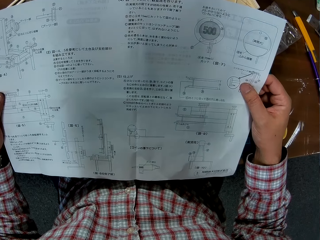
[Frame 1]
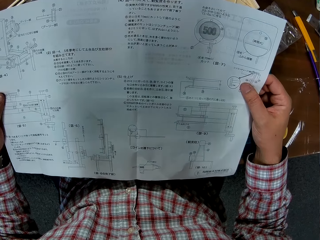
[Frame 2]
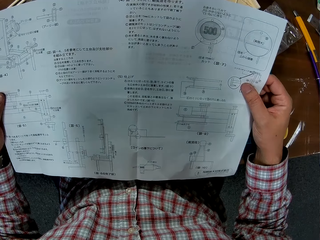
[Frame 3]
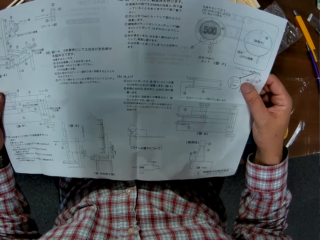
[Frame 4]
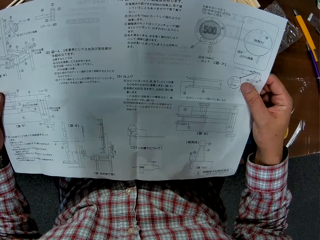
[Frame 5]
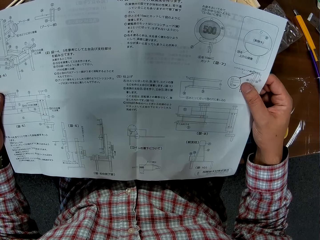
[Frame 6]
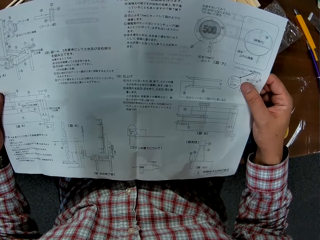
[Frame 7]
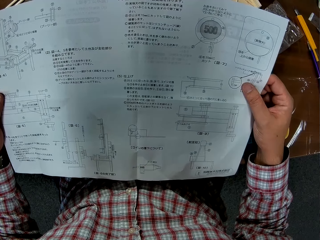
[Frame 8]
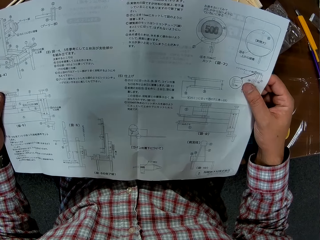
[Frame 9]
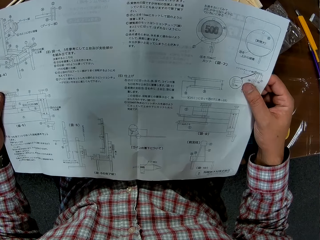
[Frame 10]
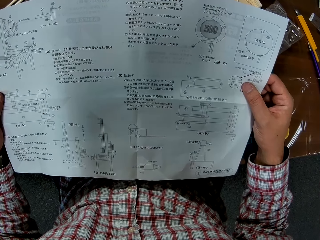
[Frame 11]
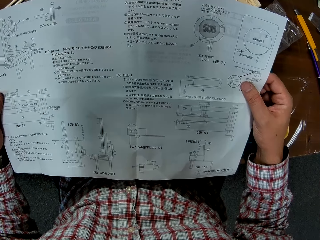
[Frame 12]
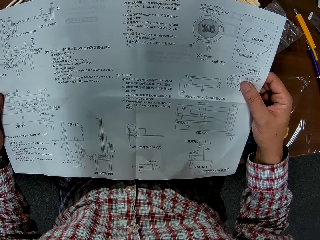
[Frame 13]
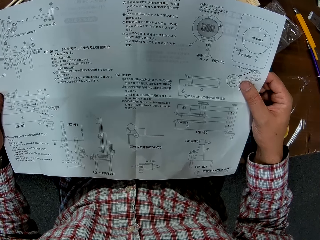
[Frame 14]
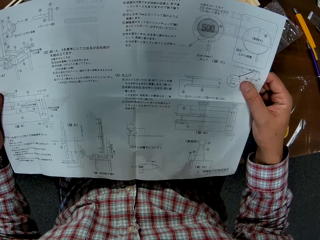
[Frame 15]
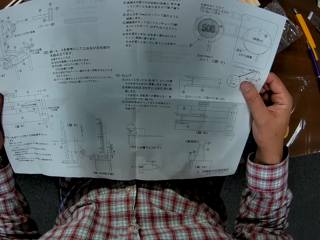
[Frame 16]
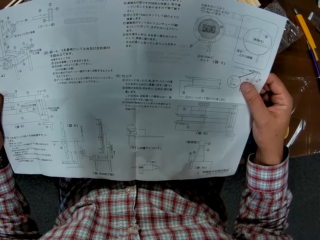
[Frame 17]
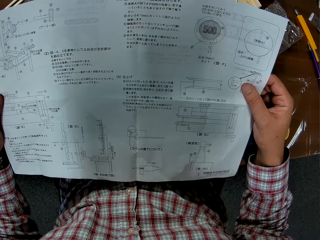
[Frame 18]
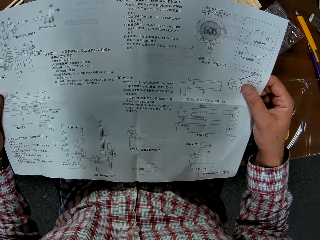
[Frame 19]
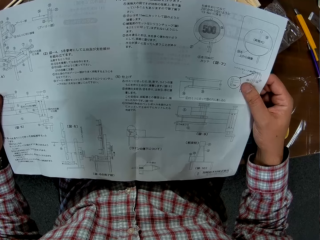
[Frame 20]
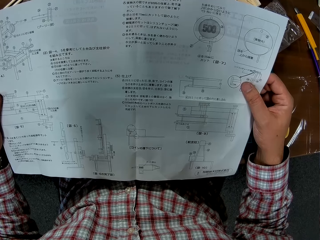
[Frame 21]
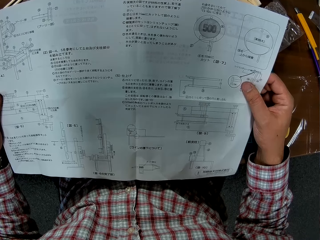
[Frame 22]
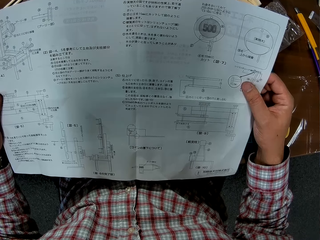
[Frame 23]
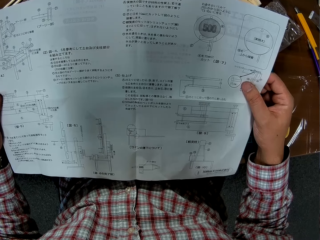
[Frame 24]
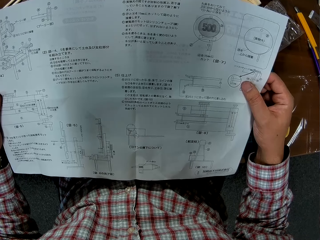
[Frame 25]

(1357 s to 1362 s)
The camera wearer reads the paper.

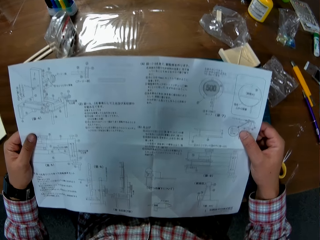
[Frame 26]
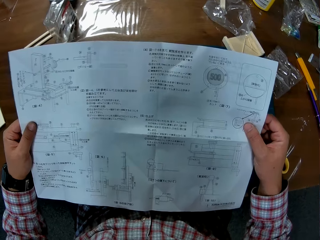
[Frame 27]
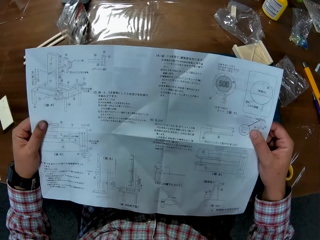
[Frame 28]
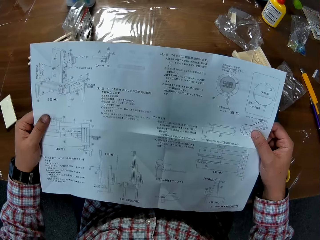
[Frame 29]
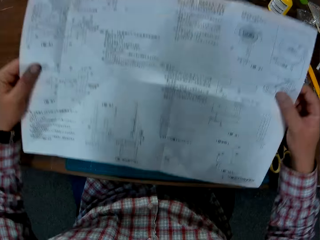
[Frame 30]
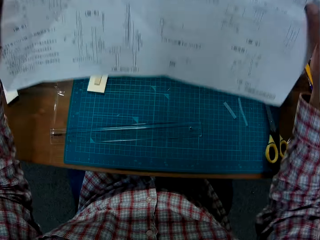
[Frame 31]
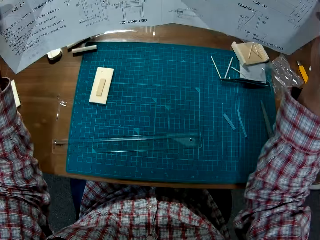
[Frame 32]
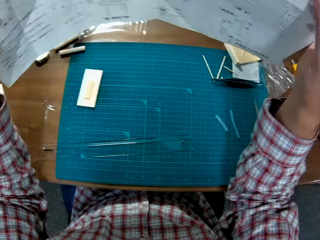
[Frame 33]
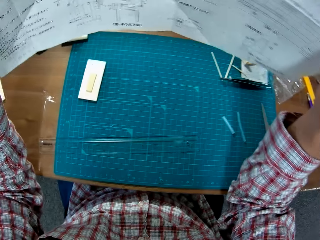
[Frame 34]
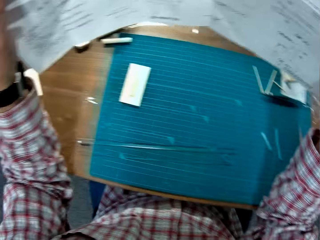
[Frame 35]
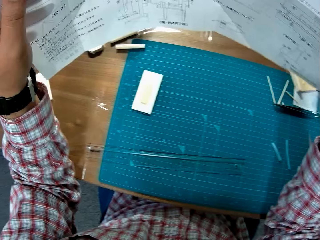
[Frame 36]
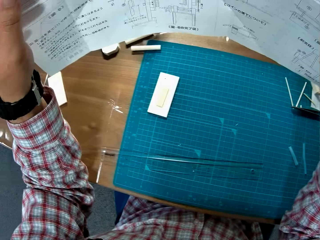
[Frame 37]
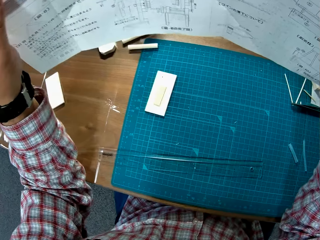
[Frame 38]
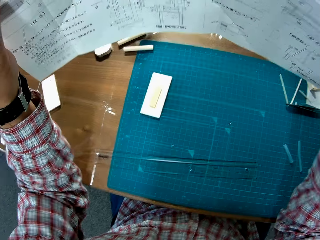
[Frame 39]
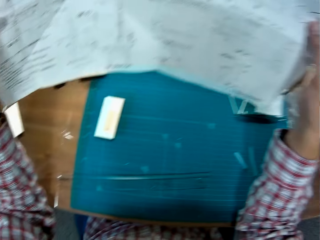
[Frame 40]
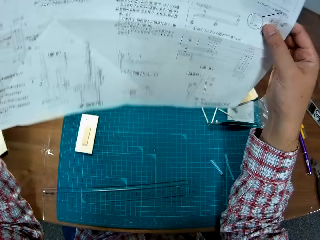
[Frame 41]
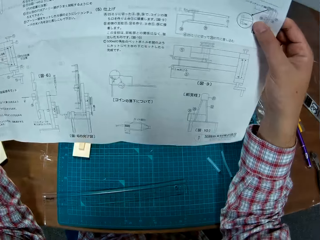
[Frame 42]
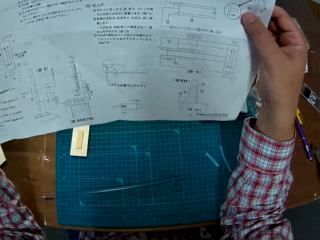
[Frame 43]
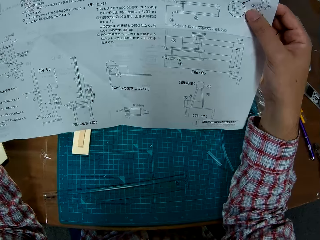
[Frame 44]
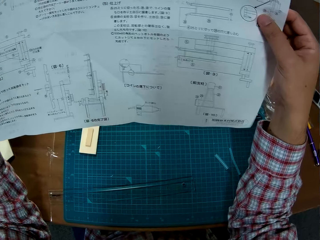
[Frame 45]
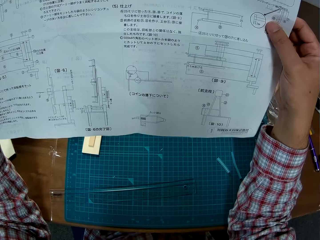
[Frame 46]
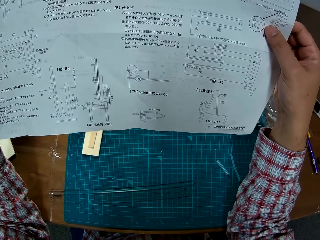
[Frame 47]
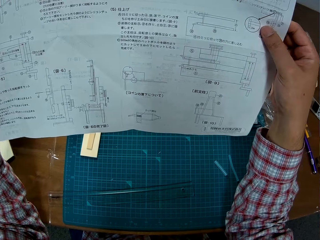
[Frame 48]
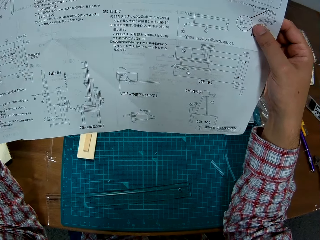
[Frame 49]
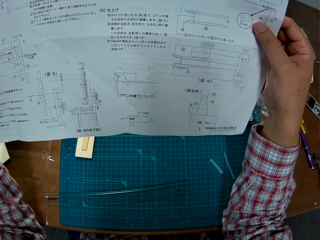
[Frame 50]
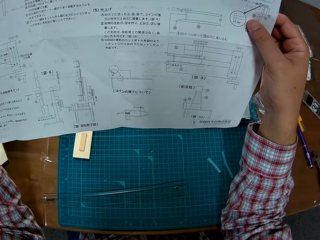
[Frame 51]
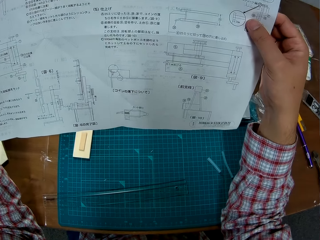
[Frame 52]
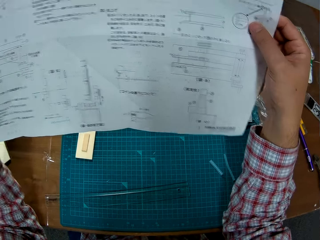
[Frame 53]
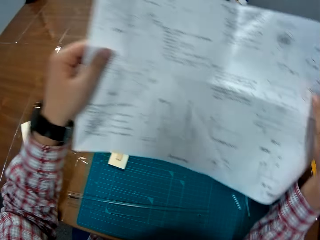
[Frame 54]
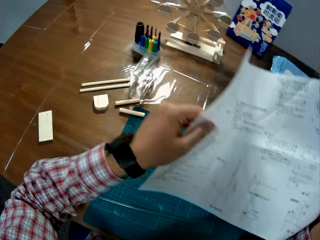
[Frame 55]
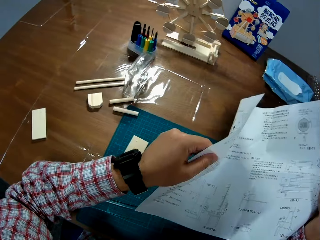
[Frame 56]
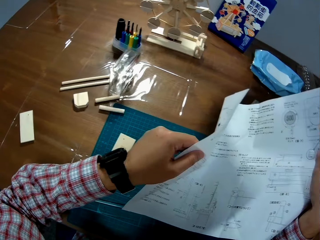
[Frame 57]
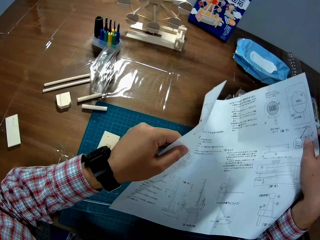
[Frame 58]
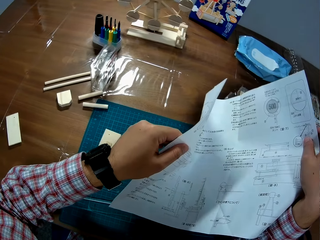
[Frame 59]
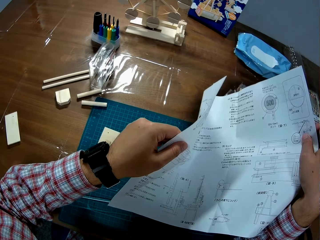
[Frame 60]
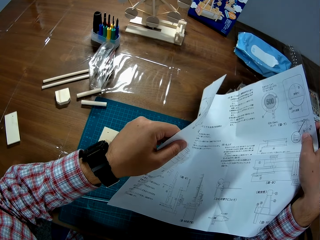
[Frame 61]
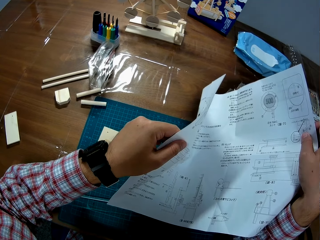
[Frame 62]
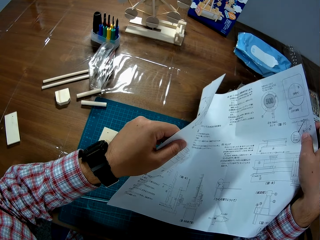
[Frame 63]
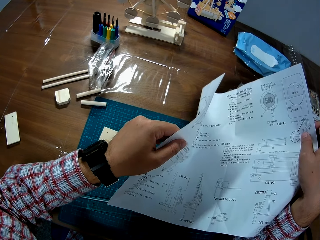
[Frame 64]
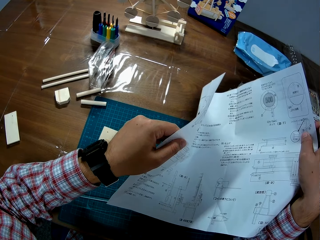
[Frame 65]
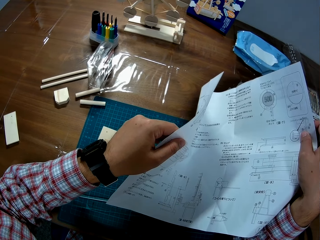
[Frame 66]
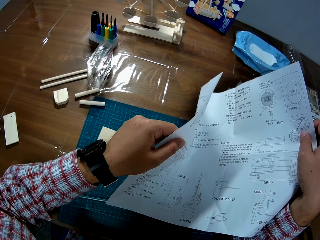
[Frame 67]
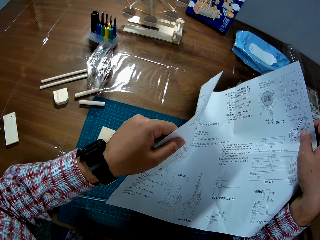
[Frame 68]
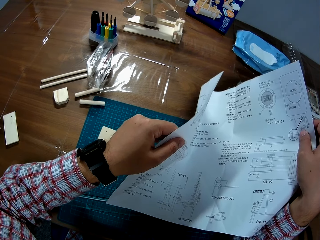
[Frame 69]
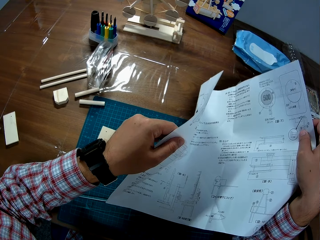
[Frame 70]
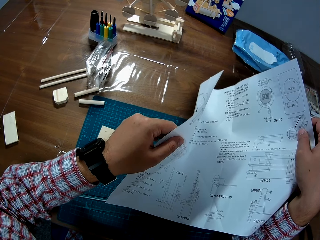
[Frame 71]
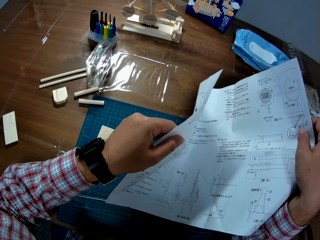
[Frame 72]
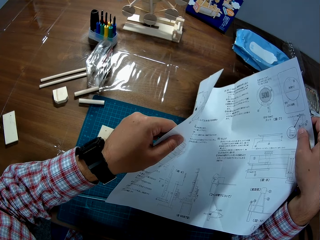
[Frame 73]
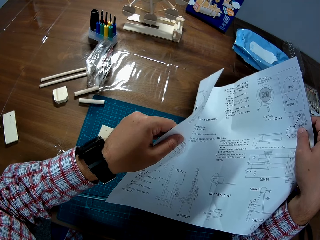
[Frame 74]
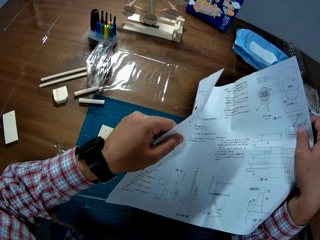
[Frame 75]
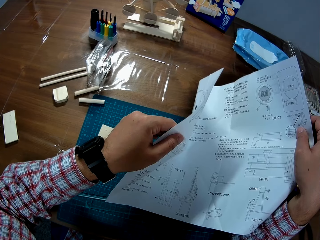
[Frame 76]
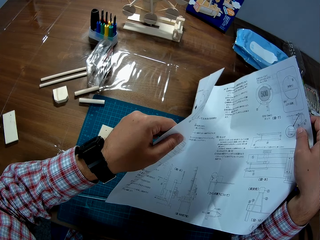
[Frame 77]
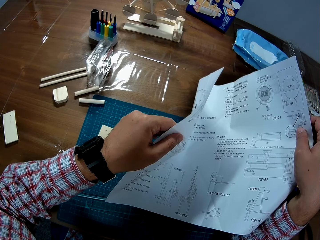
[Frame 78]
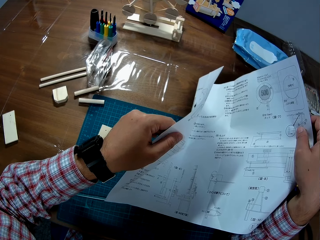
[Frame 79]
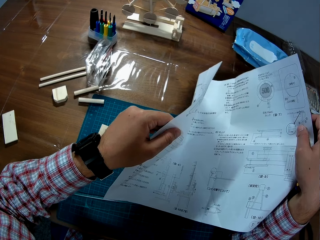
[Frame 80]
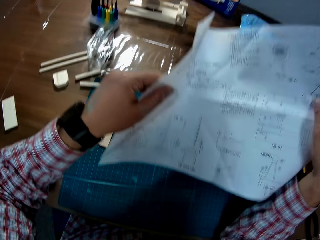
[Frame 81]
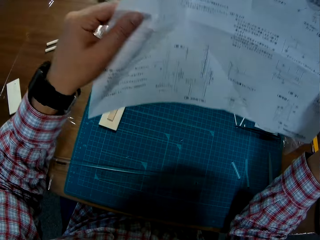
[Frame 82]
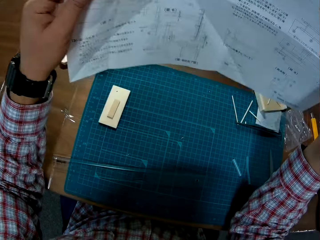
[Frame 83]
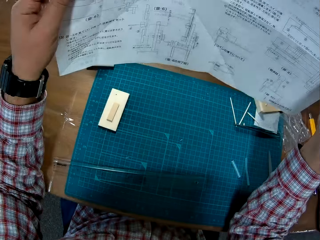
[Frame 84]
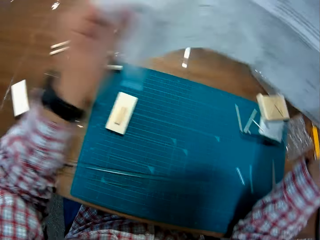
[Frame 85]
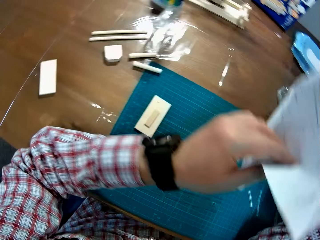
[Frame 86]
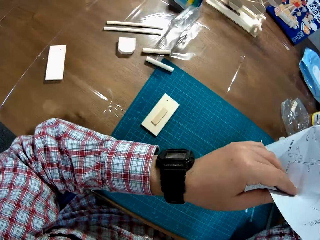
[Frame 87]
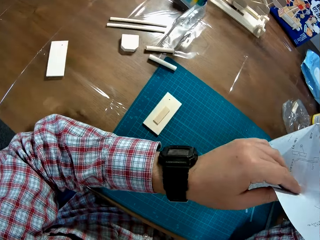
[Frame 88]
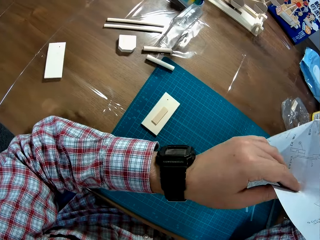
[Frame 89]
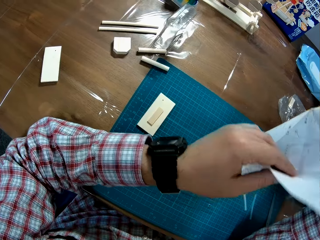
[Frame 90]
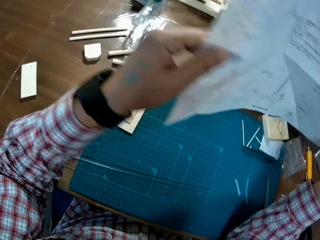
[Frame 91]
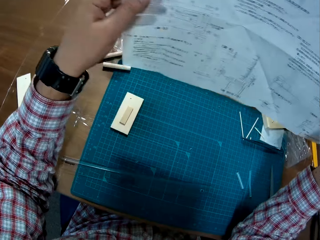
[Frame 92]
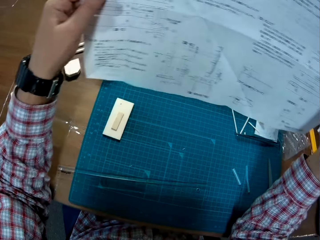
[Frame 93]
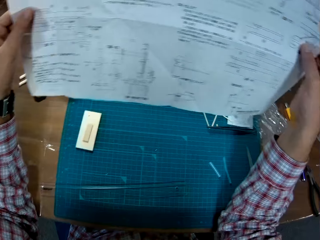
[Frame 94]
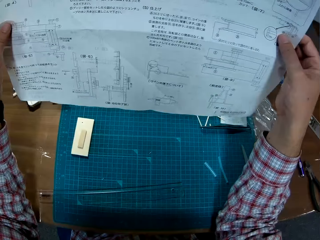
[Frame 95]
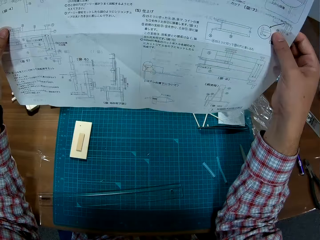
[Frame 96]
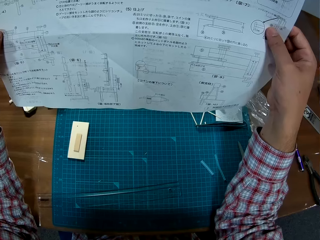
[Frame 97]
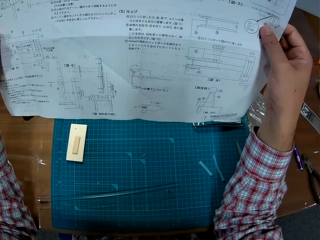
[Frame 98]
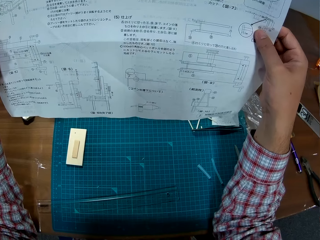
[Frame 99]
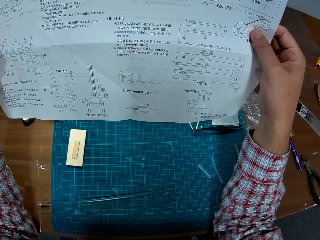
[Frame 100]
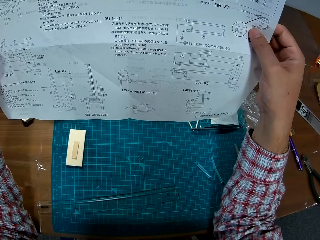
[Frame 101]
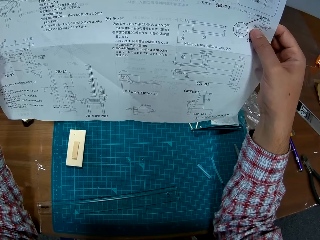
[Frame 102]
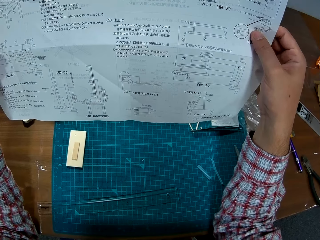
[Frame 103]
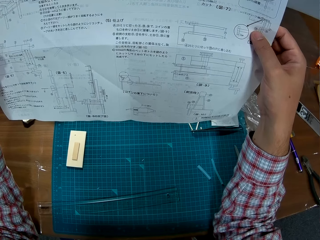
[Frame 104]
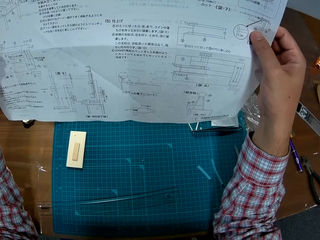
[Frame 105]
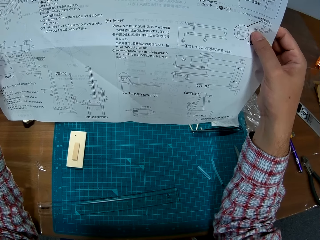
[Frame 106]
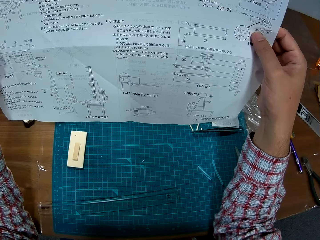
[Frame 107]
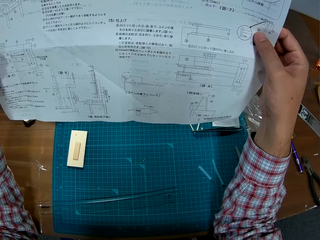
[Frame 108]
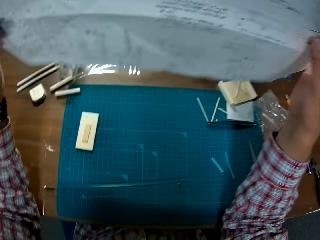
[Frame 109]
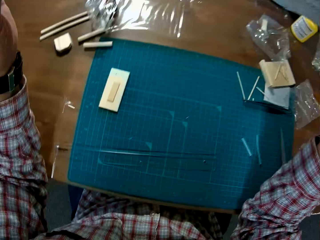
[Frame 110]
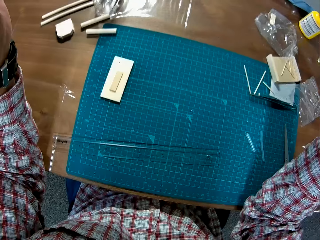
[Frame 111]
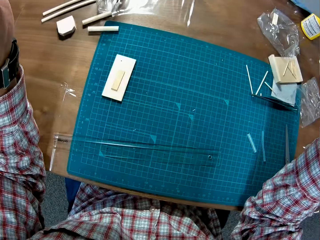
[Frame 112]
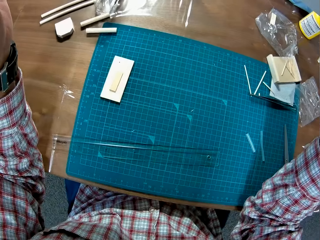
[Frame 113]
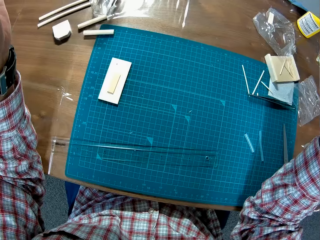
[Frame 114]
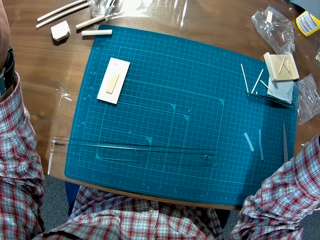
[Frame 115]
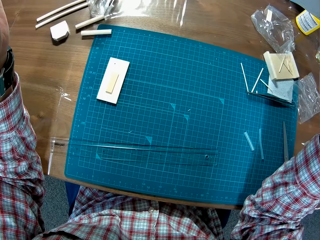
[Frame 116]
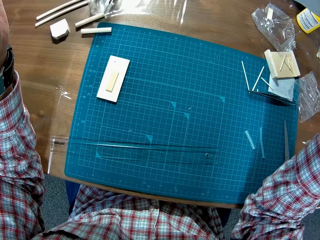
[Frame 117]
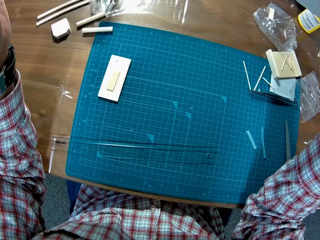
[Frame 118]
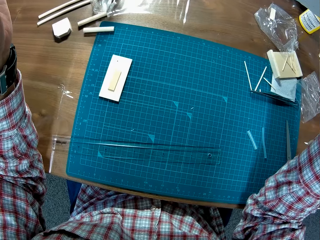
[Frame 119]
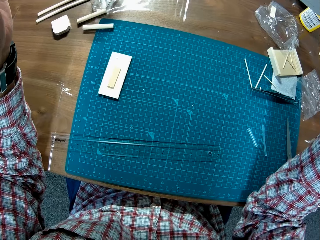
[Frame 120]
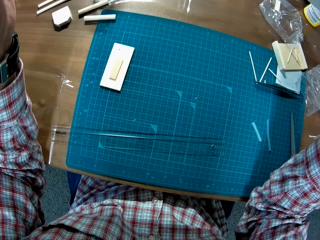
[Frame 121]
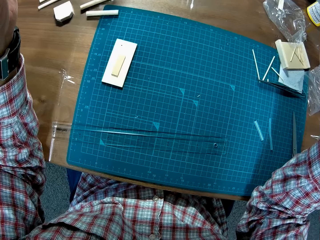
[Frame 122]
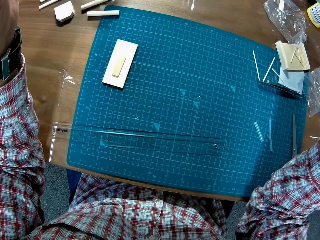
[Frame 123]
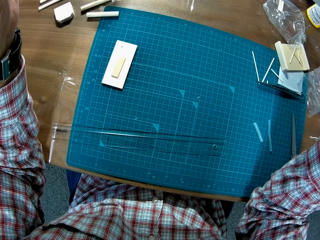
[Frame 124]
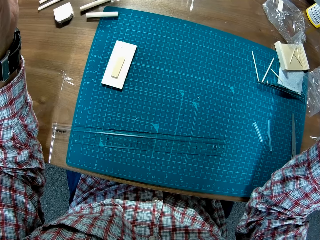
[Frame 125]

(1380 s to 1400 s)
The camera wearer lifts the paper up to see the table. He adjusts the manual in his hands and goes through the manual. He moves the paper to the side. He looks at the table. He lifts the paper up. He goes through the manual. He moves the paper to the side. He looks at the table. He places the paper in front. He goes through the manual. He moves the paper up to see the table. He looks at the table.
